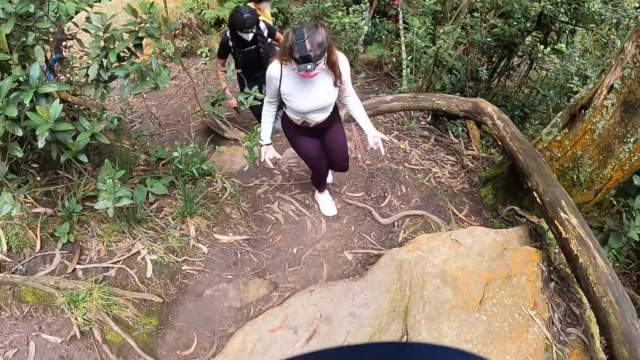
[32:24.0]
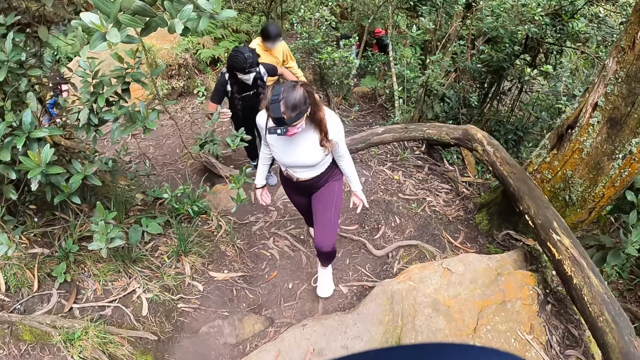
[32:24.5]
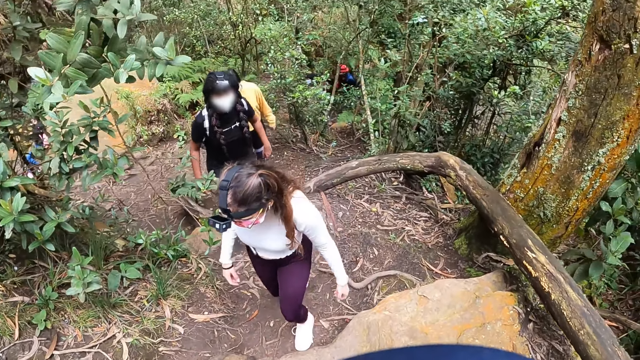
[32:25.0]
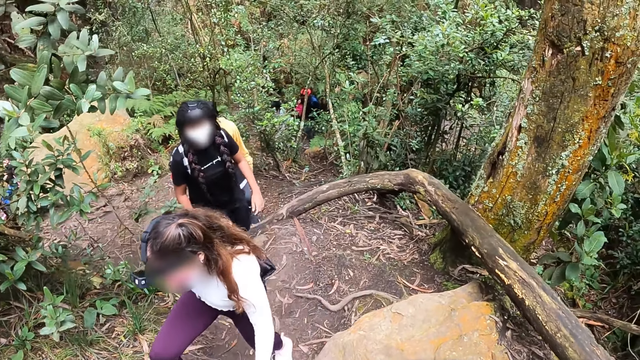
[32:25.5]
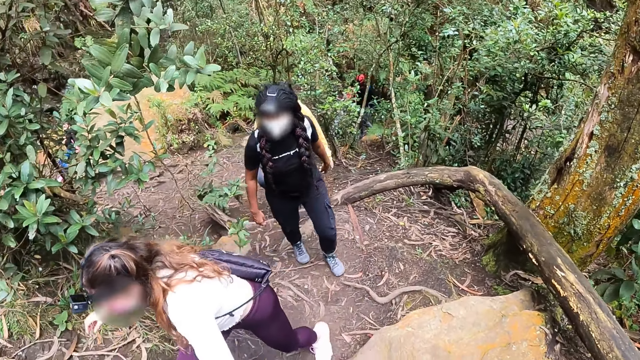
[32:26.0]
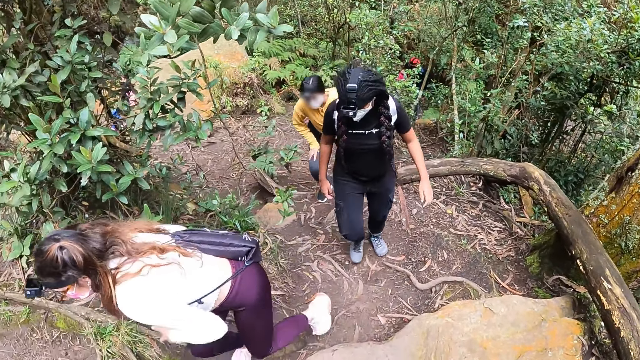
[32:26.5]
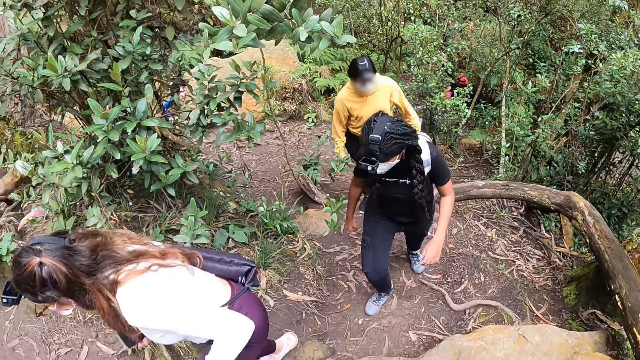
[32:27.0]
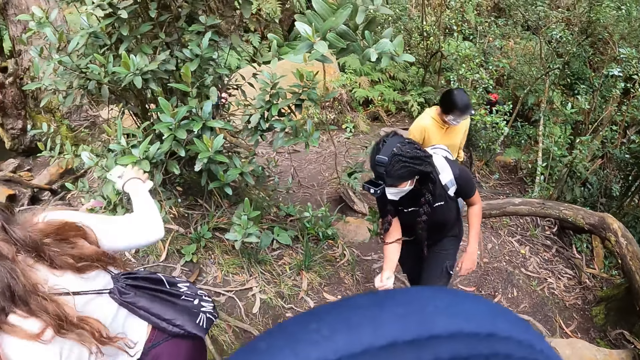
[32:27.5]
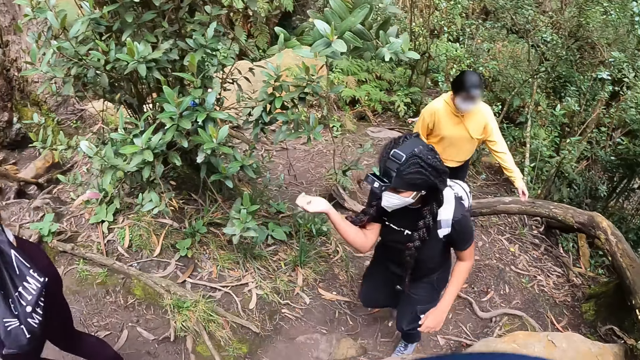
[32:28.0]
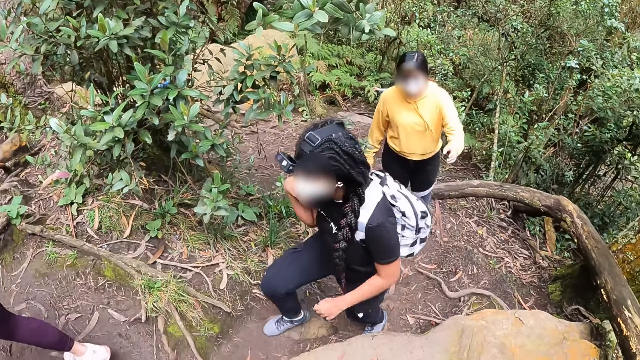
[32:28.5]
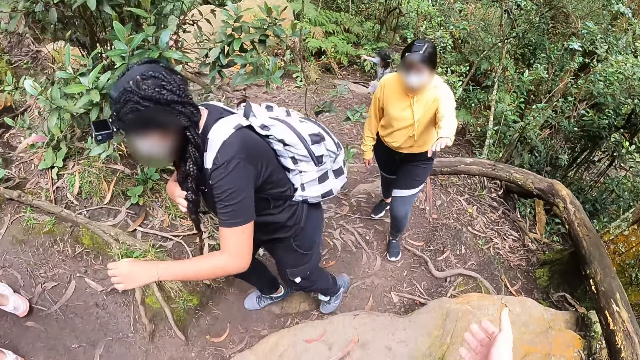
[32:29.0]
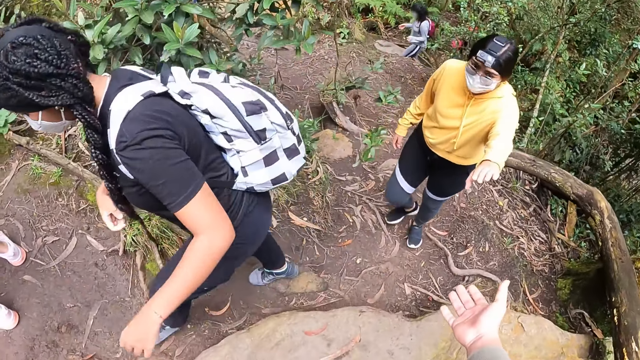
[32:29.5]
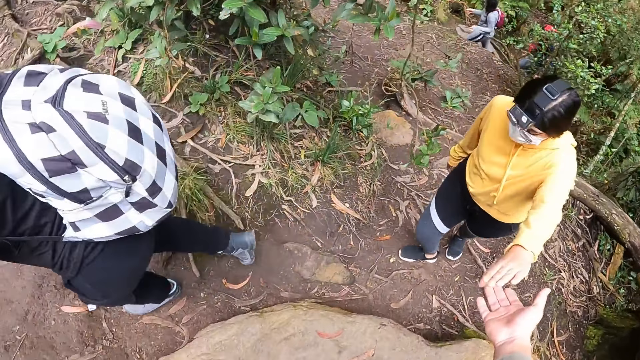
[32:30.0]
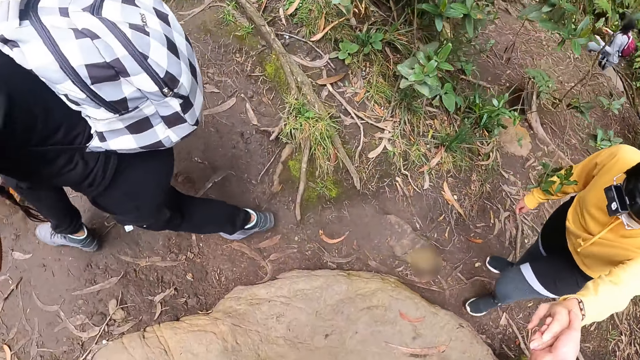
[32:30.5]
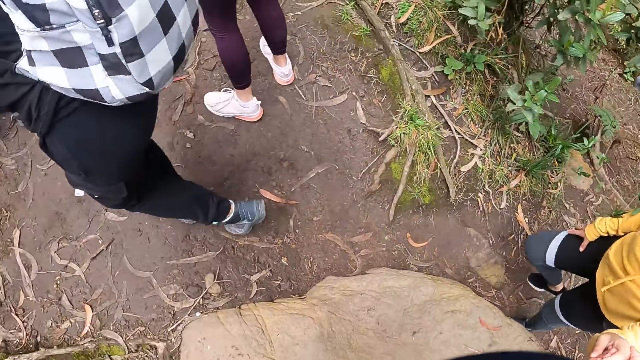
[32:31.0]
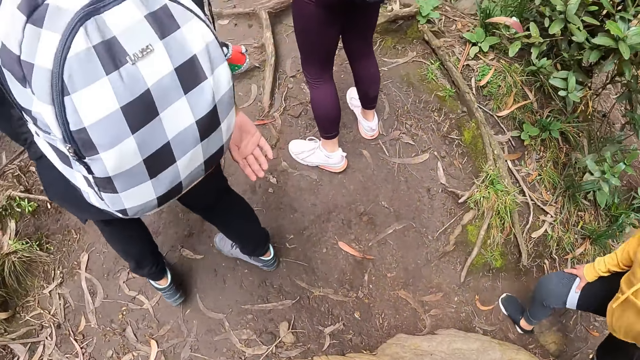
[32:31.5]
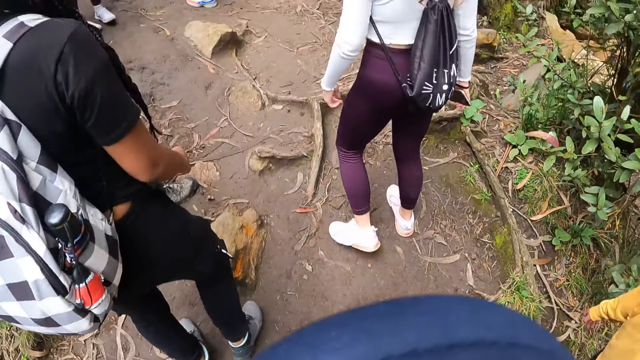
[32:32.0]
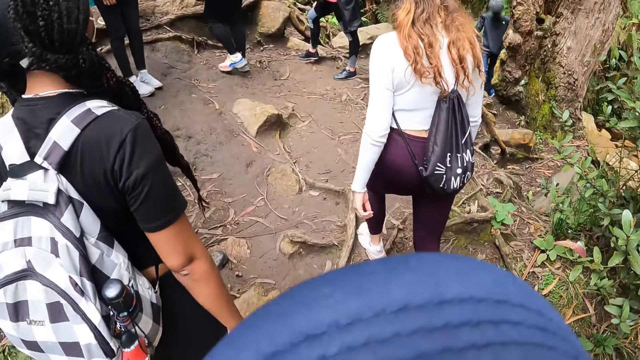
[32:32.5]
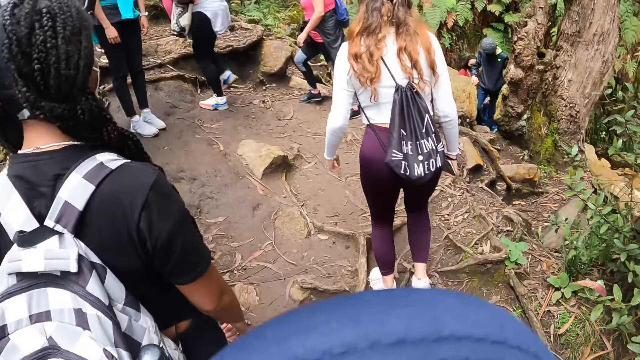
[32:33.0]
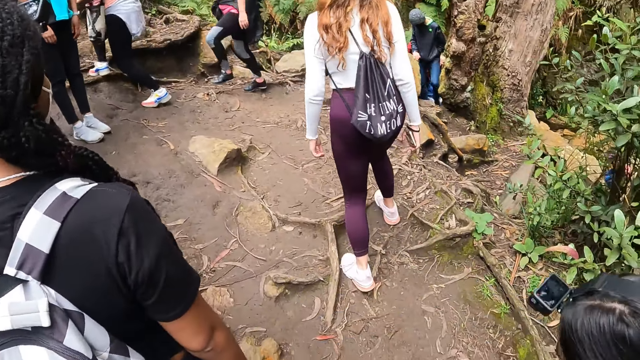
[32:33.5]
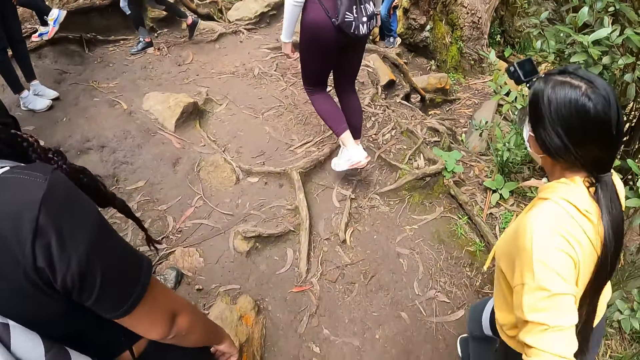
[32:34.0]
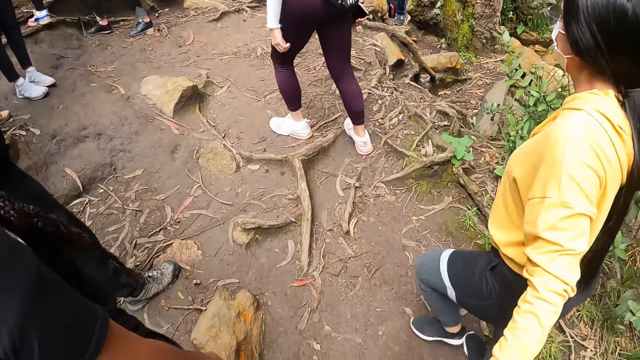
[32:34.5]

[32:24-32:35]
The camera wearer looks around. A woman touches her hair with her right hand. The camera wearer holds another woman's left hand with his right hand. The other woman touches her right lap with her right hand.

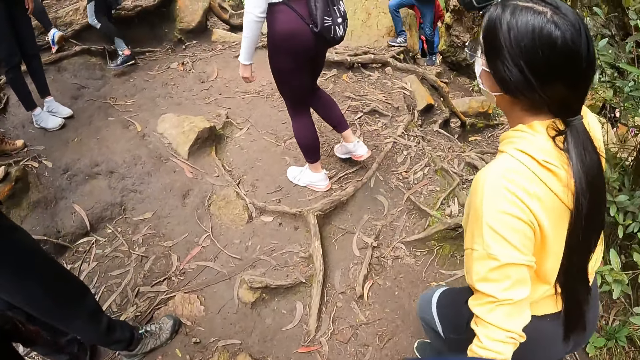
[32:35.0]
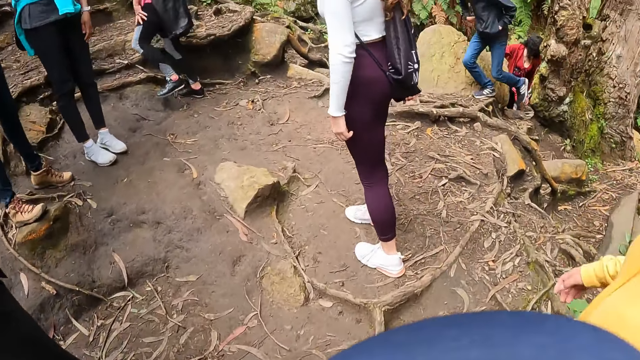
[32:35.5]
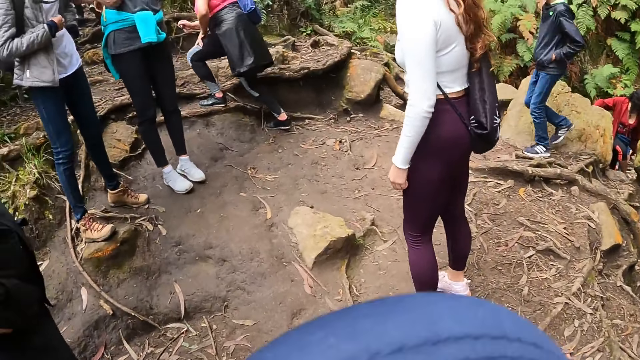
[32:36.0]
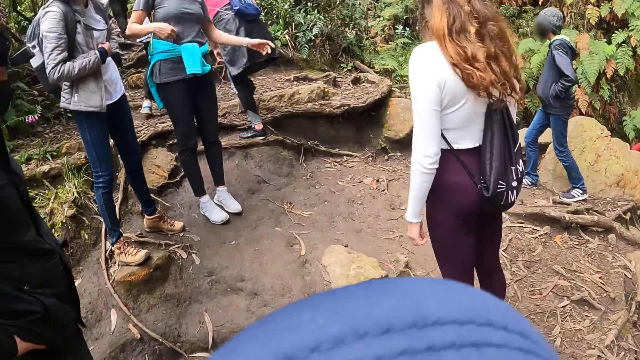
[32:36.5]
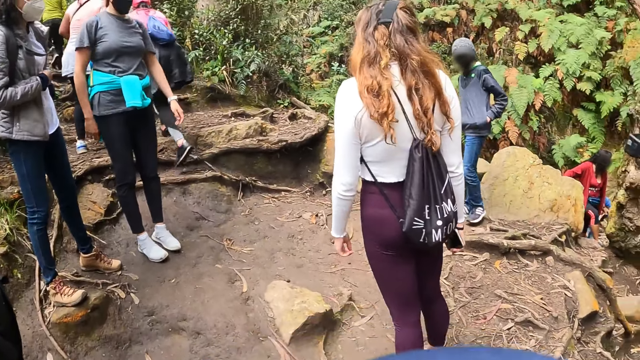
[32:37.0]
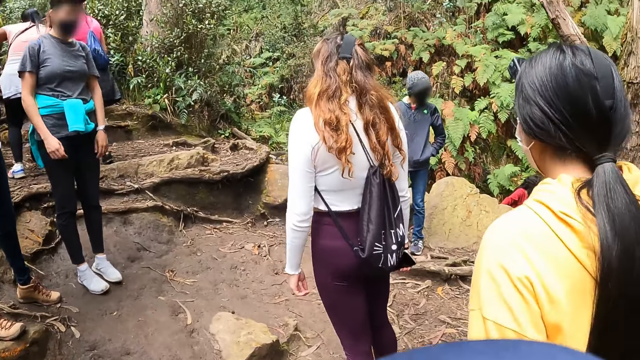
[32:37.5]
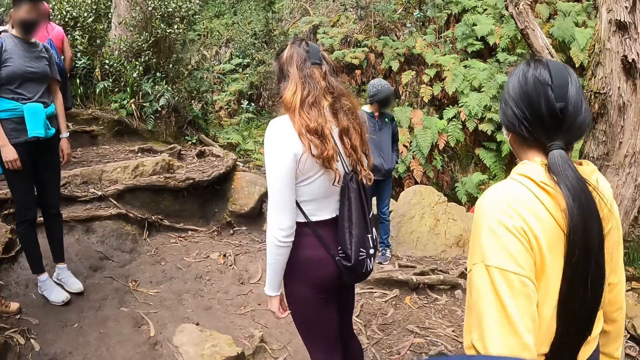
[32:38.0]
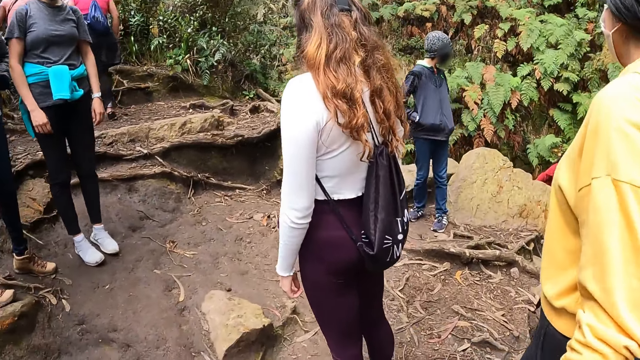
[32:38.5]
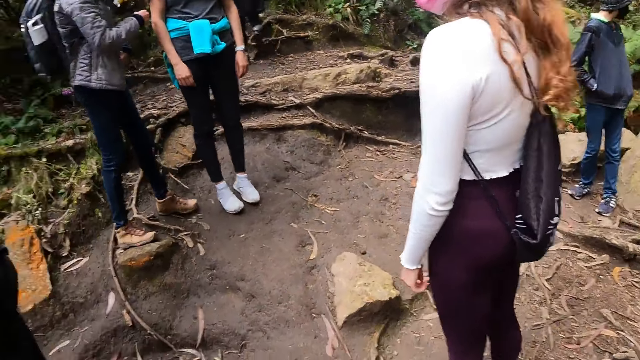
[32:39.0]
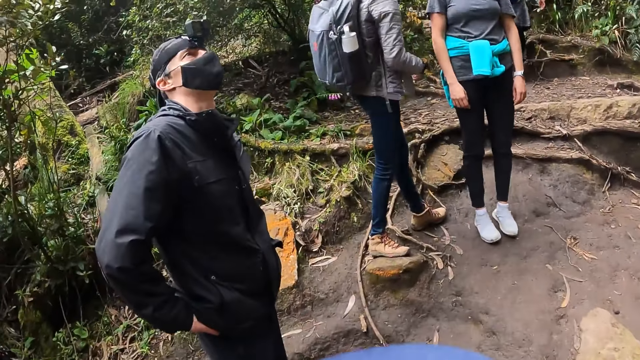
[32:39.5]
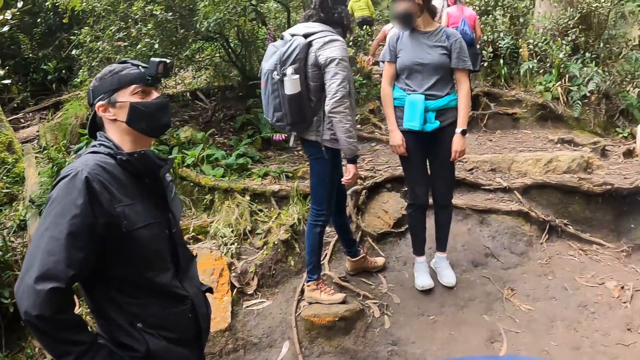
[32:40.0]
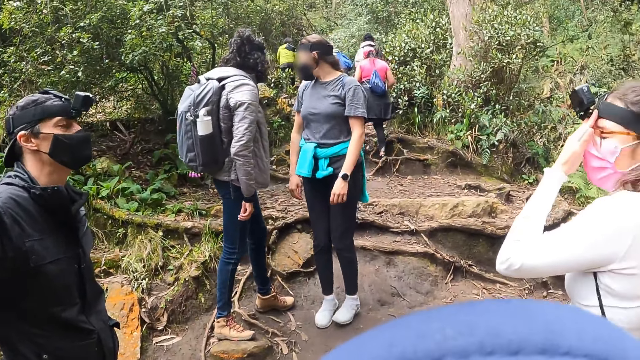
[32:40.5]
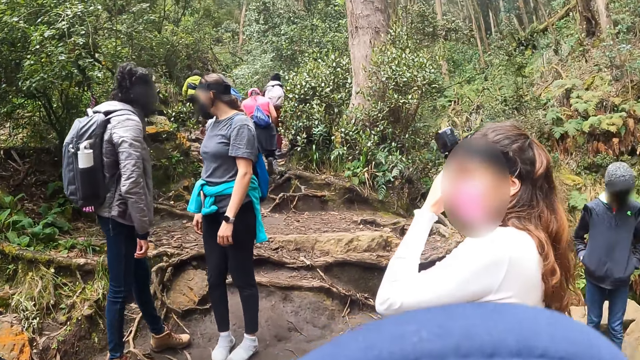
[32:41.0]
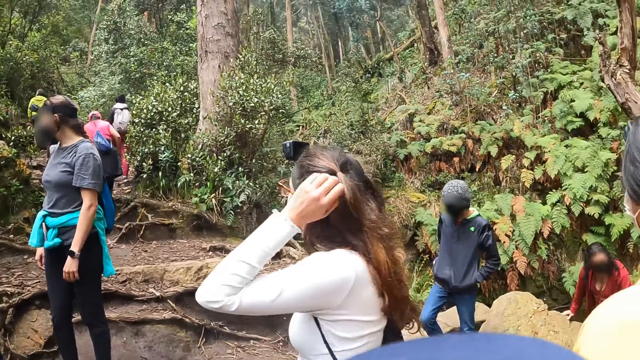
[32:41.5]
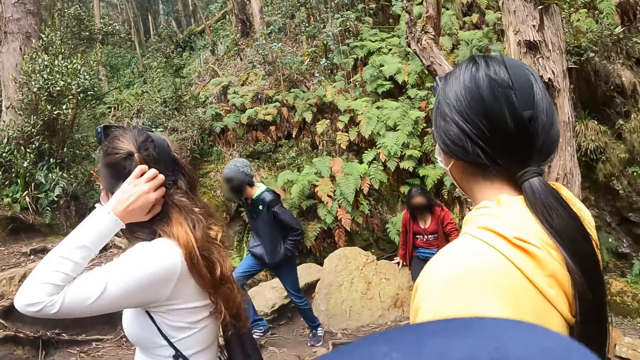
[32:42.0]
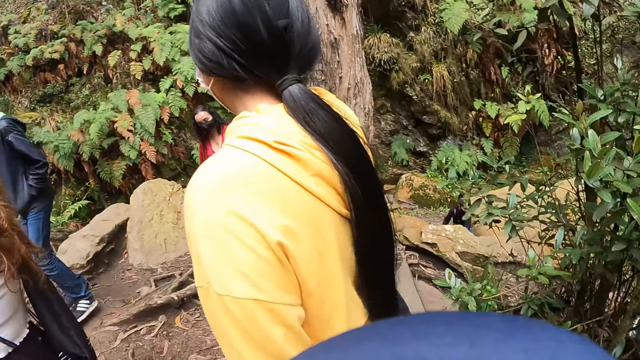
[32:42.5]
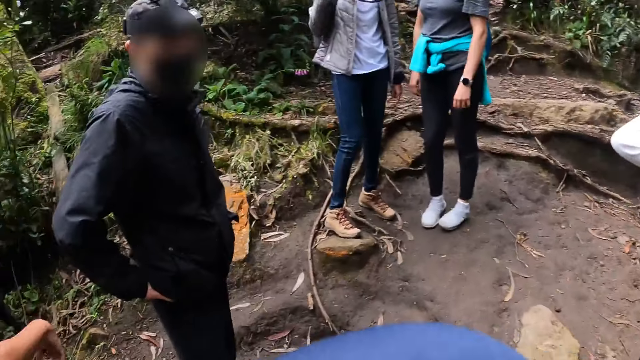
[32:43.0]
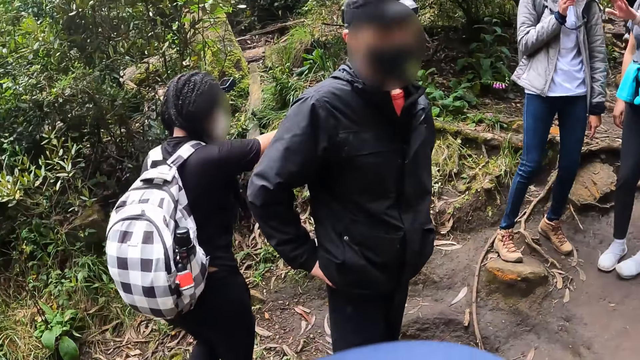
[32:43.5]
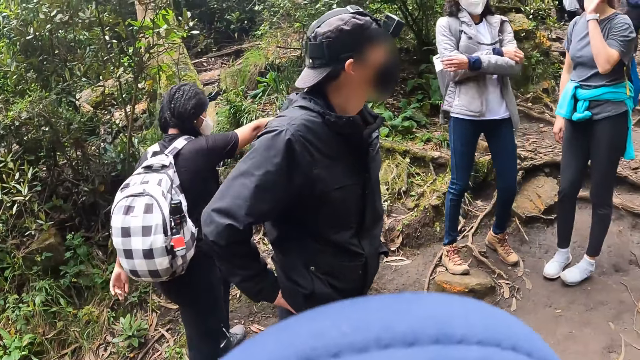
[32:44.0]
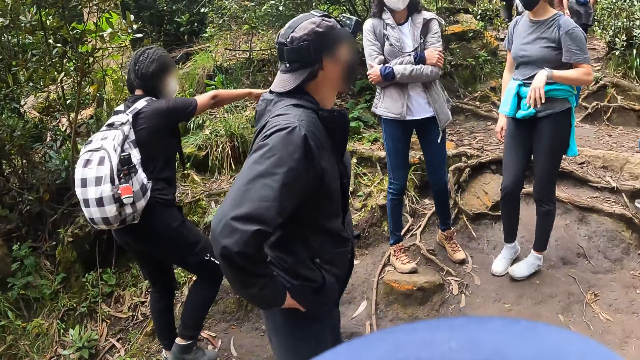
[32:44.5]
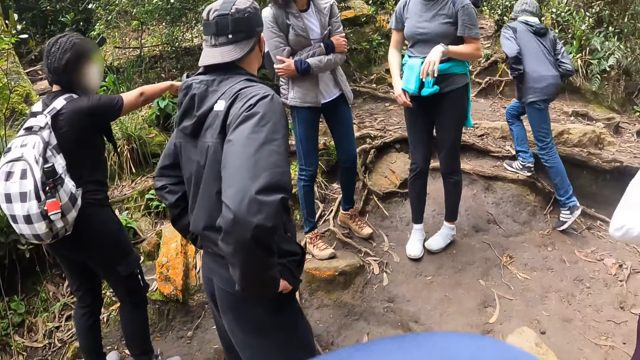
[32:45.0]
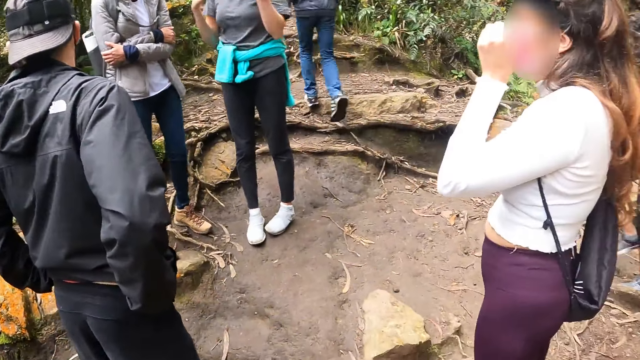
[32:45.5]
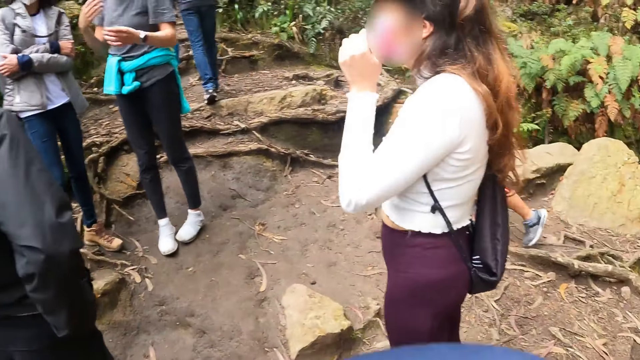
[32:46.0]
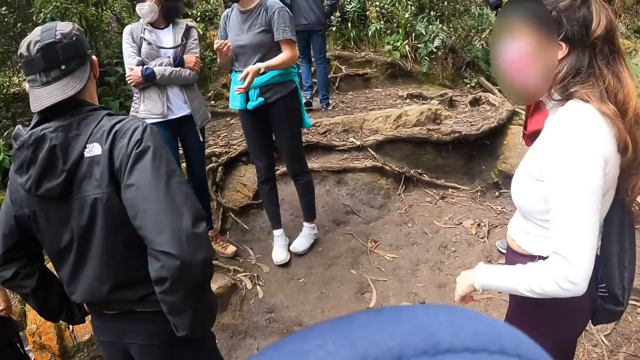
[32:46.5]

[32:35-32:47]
The camera wearer looks around. The woman touches her face with her left hand. The camera wearer looks around. The woman touches her hair with her left hand and touches her face with her left hand.
